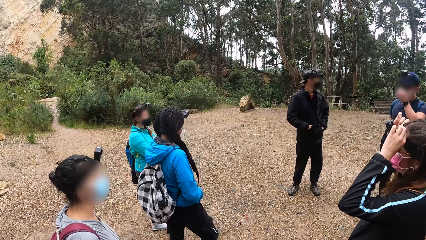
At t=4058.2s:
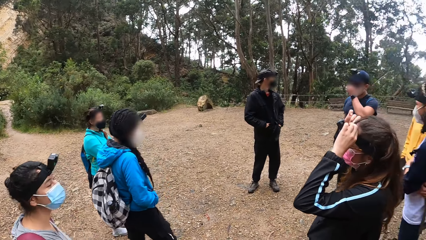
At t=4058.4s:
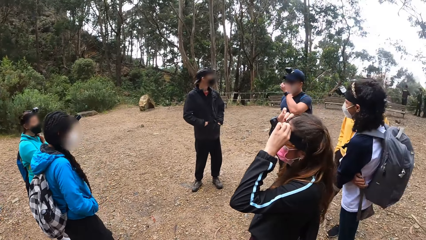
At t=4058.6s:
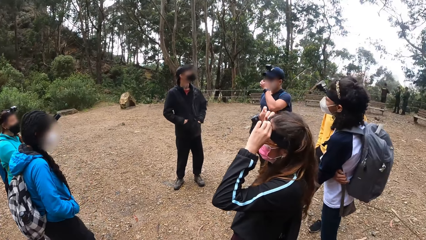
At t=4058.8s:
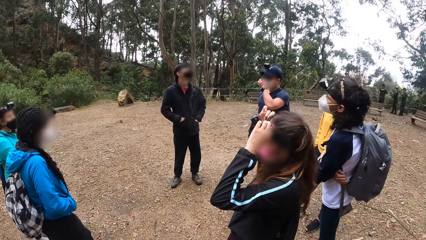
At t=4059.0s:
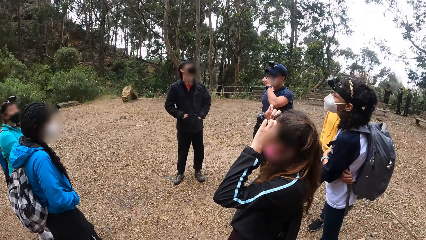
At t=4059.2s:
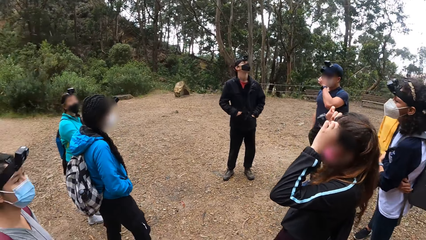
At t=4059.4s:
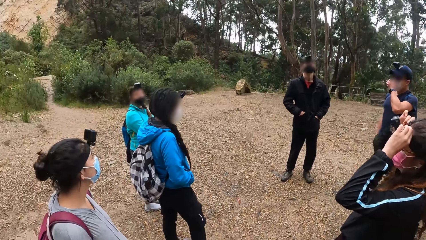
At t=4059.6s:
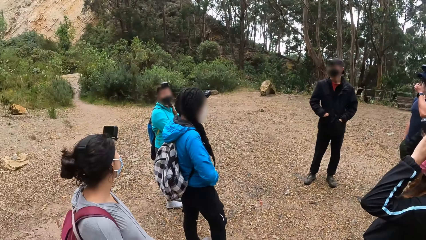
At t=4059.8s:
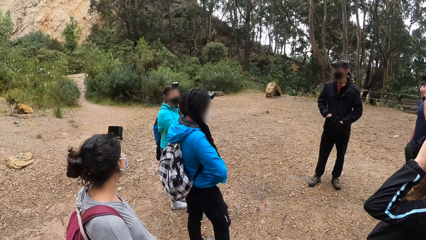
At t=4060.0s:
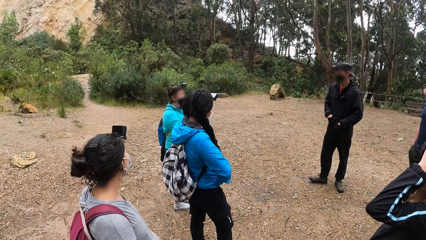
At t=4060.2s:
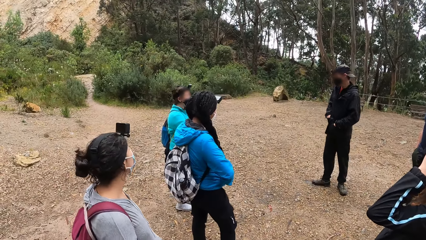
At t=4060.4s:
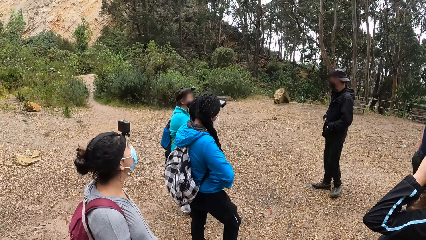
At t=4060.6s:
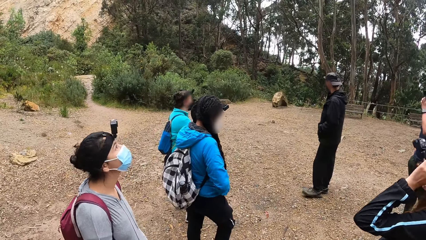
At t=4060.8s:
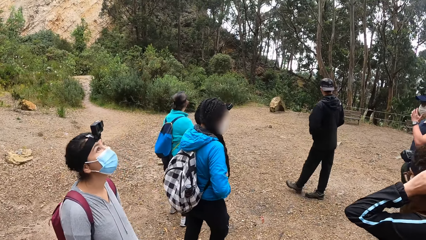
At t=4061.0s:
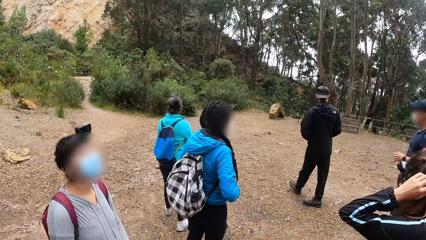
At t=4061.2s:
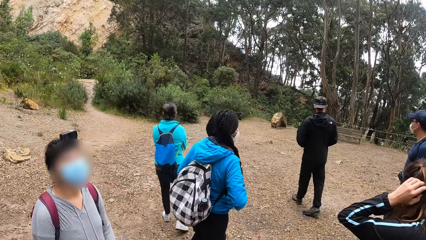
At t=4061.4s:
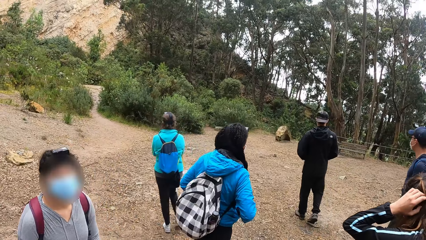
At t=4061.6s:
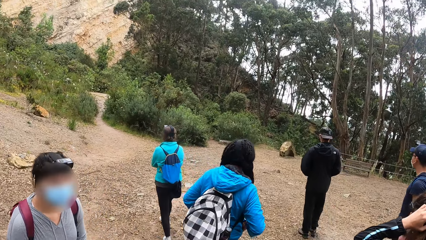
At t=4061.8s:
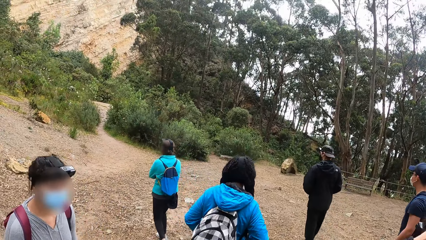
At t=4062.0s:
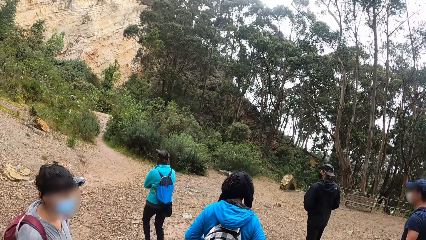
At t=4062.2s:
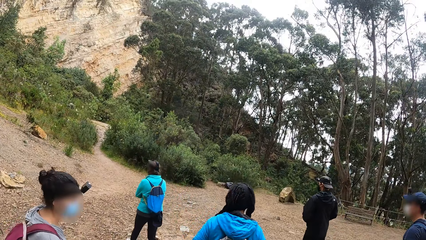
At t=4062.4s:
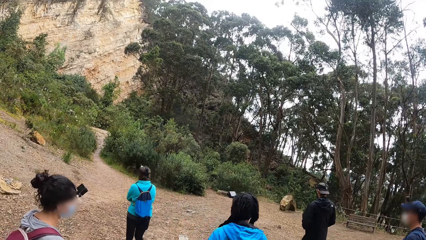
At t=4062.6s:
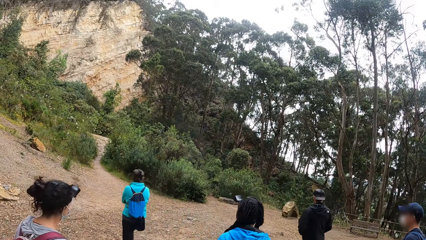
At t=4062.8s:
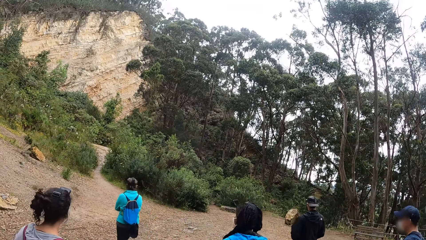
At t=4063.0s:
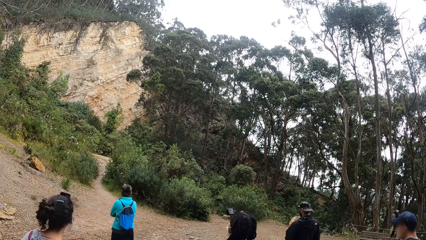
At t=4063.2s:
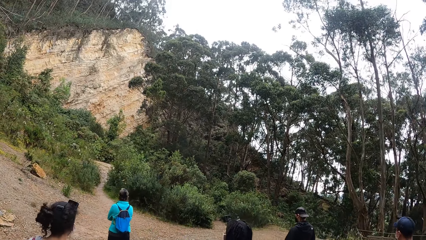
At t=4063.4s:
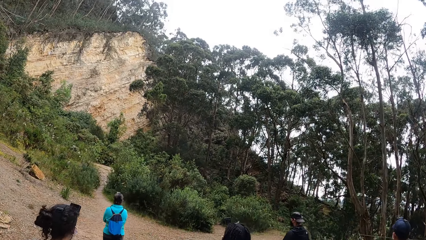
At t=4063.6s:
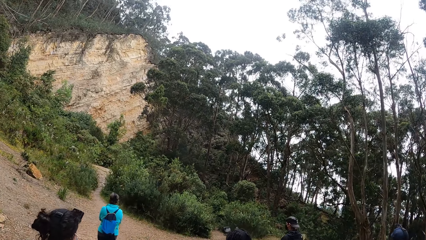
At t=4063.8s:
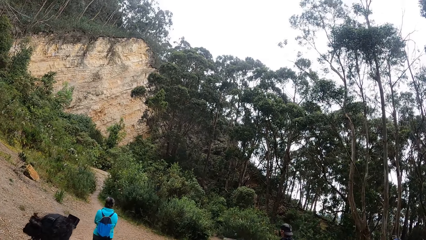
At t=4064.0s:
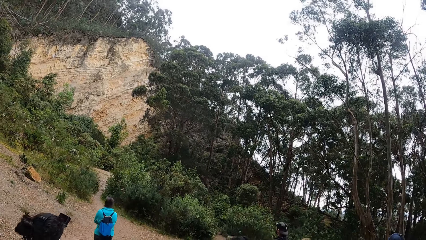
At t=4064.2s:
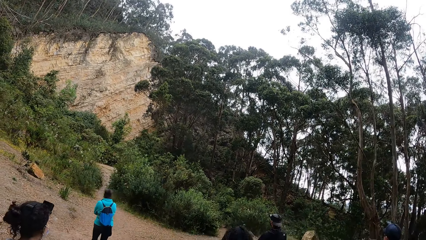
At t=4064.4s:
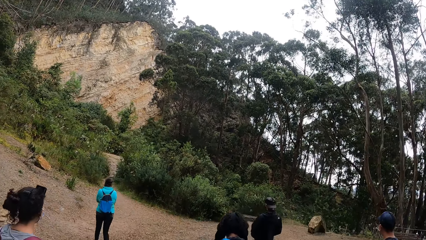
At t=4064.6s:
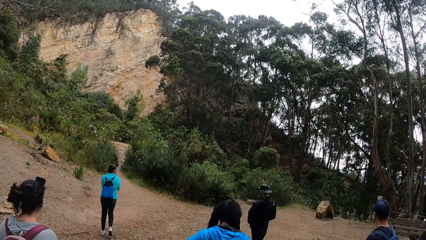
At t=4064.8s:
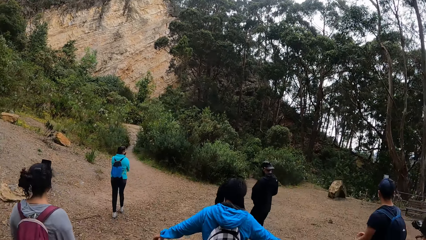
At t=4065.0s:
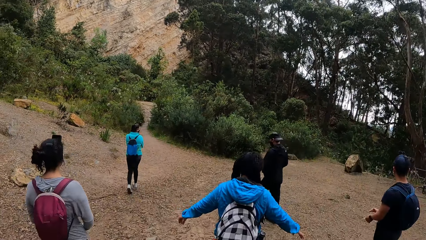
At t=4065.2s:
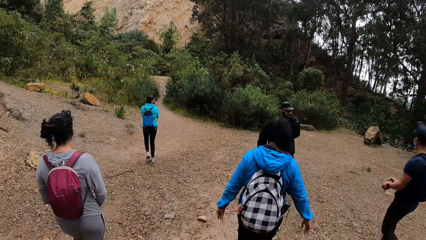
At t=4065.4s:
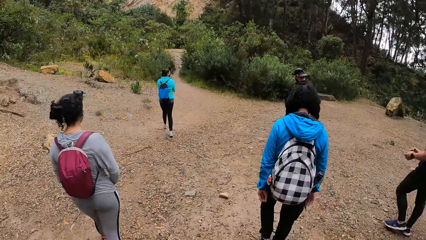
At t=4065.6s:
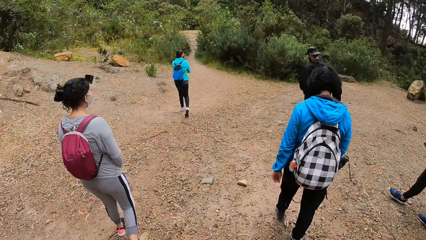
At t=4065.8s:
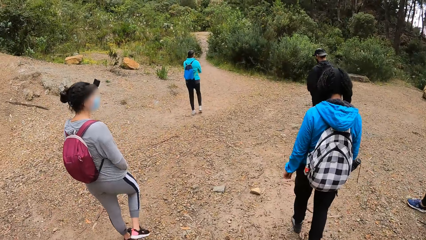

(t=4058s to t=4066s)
A person touches the face. The camera wearer walks forward in the forest.

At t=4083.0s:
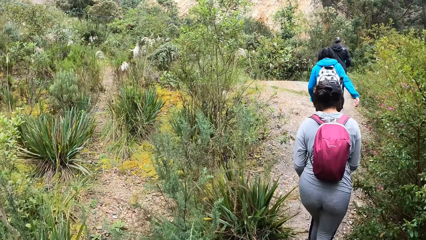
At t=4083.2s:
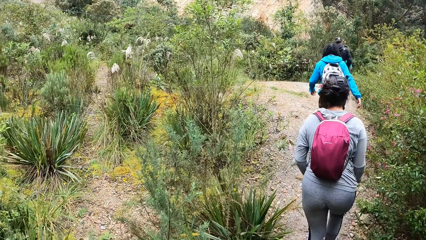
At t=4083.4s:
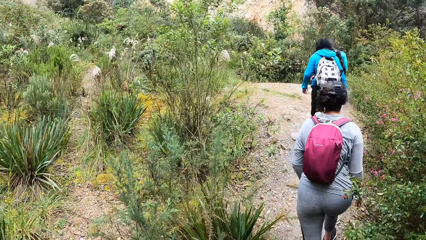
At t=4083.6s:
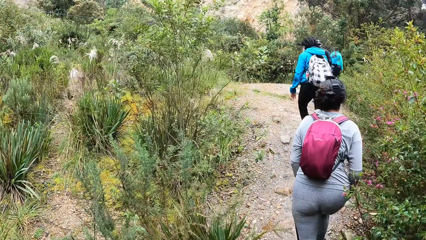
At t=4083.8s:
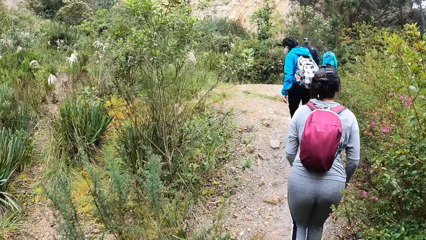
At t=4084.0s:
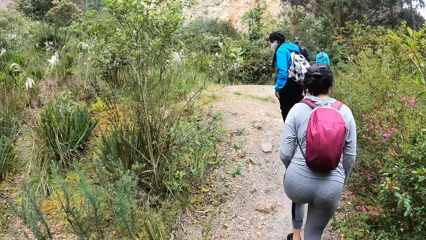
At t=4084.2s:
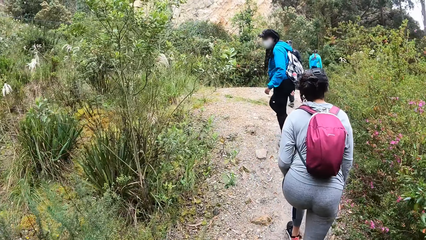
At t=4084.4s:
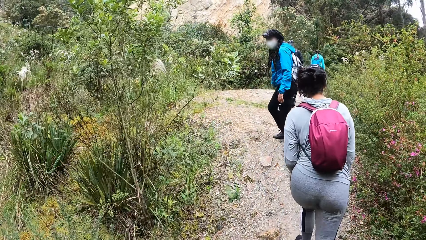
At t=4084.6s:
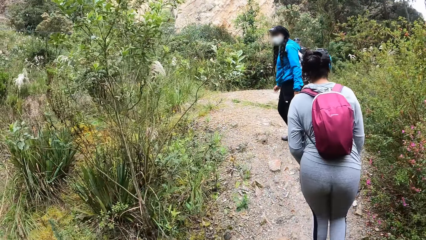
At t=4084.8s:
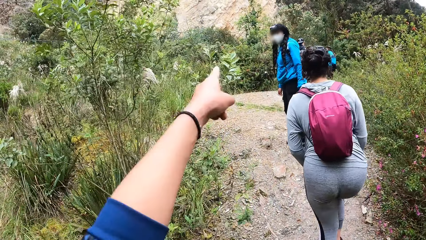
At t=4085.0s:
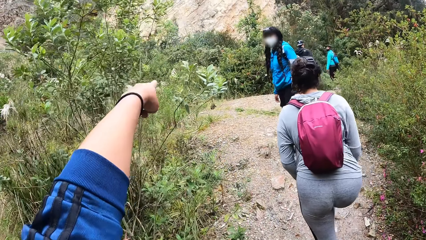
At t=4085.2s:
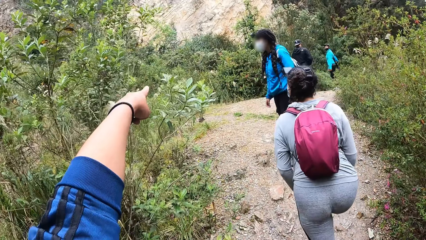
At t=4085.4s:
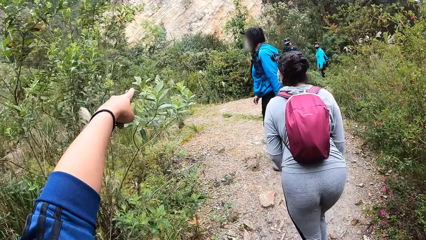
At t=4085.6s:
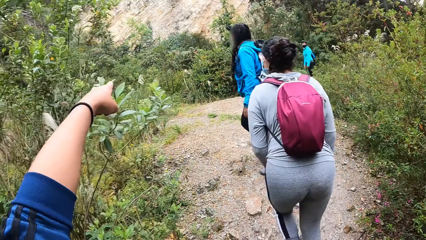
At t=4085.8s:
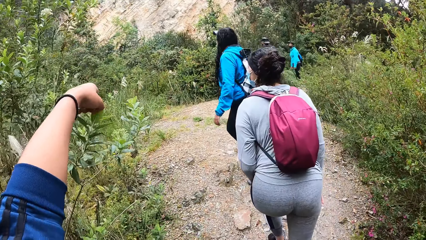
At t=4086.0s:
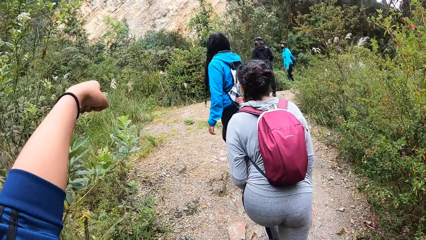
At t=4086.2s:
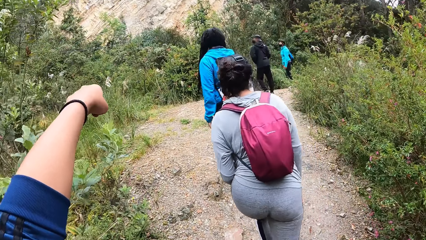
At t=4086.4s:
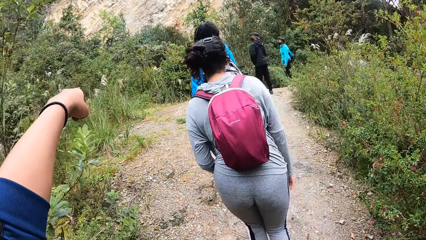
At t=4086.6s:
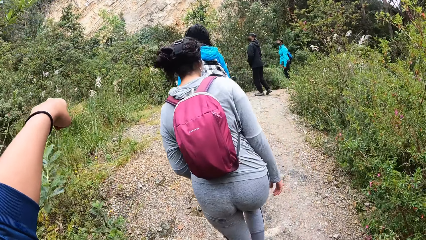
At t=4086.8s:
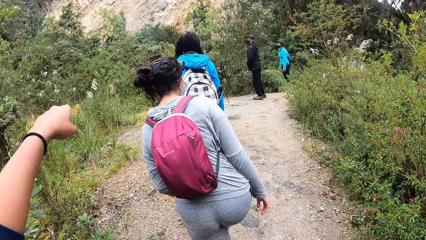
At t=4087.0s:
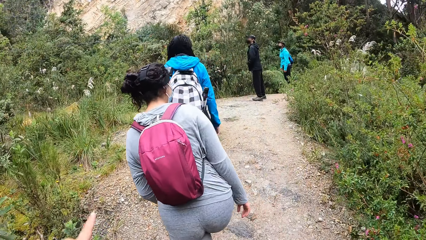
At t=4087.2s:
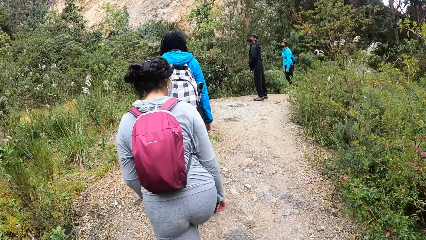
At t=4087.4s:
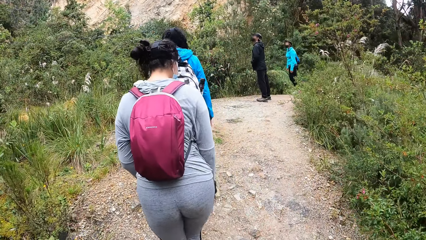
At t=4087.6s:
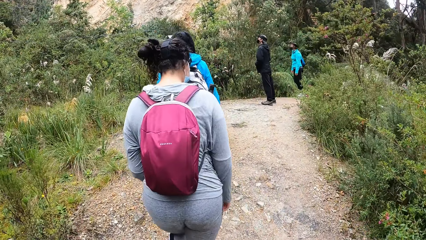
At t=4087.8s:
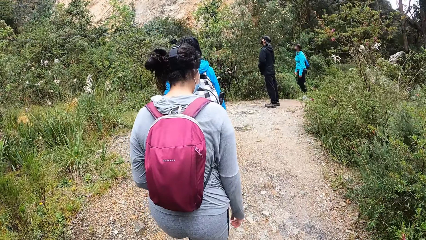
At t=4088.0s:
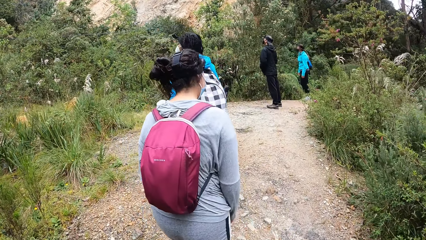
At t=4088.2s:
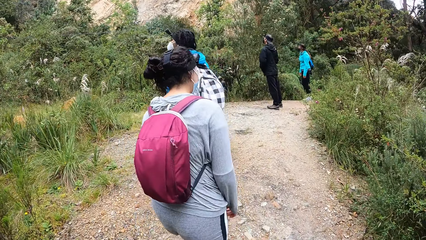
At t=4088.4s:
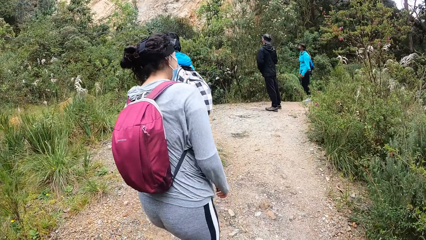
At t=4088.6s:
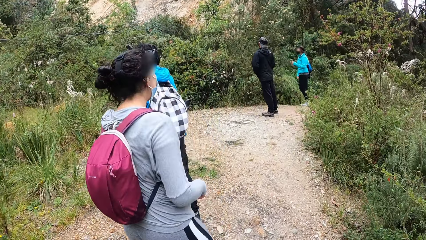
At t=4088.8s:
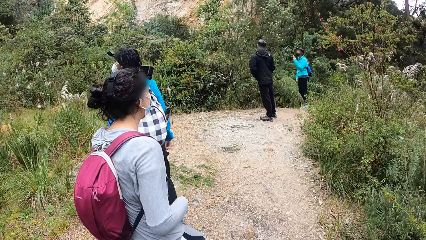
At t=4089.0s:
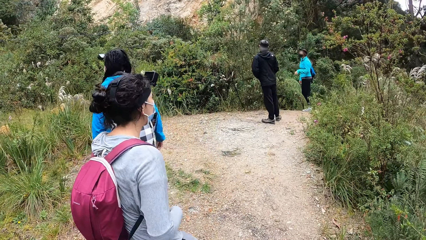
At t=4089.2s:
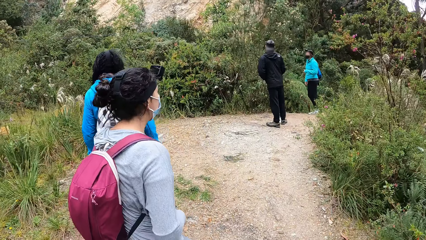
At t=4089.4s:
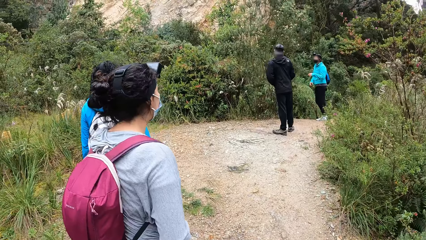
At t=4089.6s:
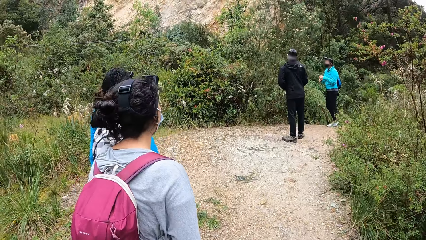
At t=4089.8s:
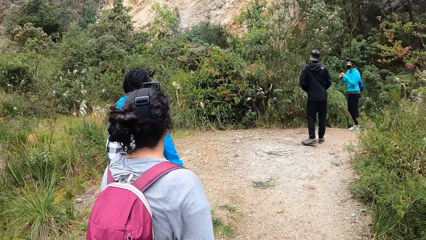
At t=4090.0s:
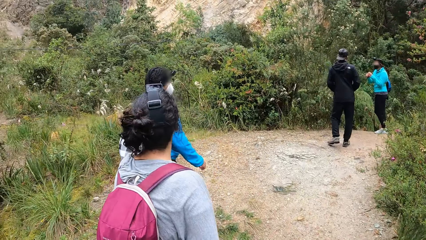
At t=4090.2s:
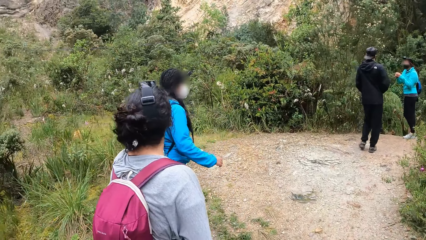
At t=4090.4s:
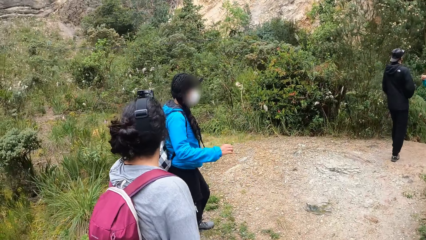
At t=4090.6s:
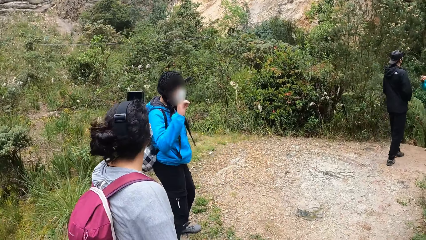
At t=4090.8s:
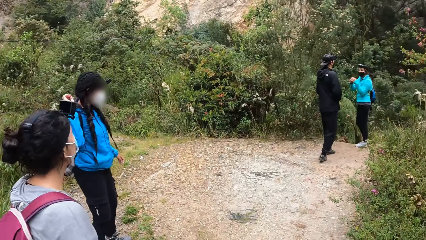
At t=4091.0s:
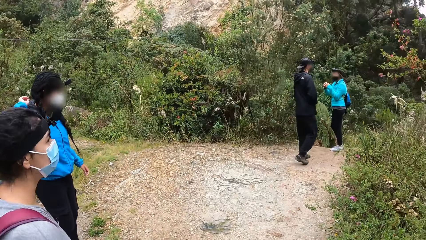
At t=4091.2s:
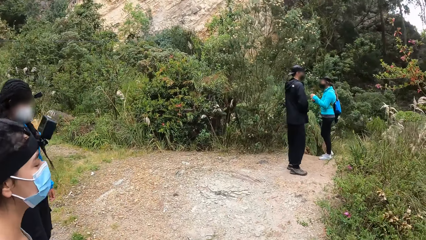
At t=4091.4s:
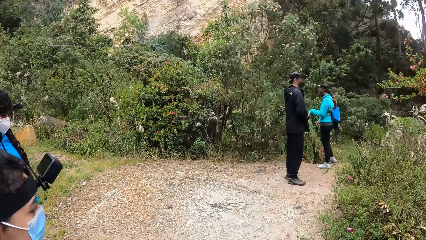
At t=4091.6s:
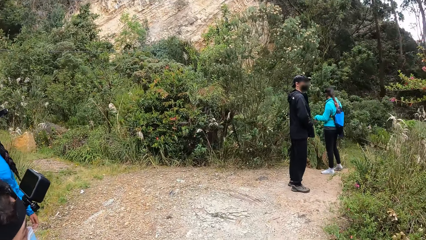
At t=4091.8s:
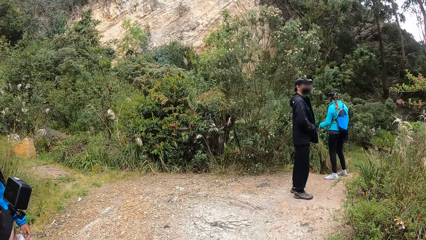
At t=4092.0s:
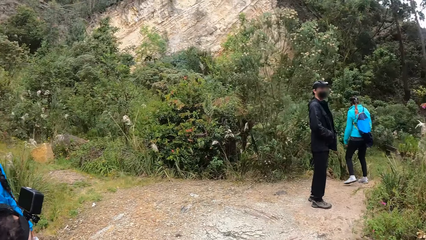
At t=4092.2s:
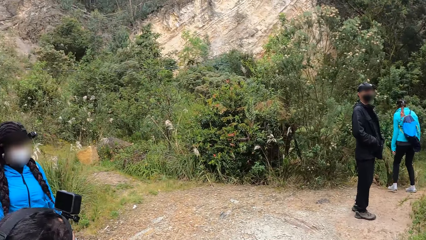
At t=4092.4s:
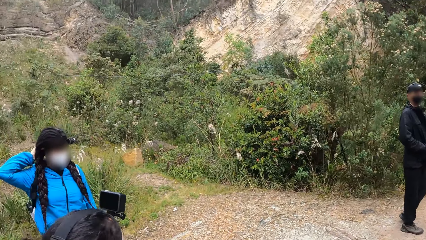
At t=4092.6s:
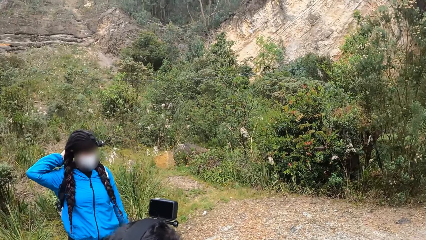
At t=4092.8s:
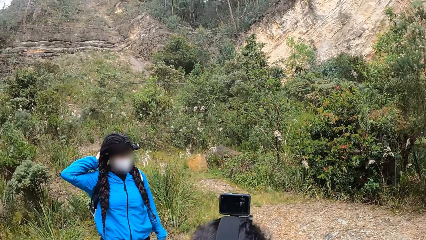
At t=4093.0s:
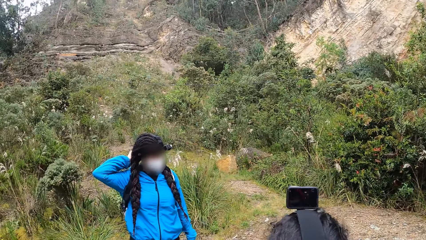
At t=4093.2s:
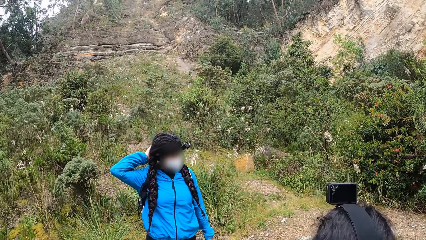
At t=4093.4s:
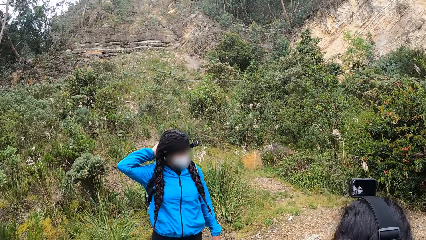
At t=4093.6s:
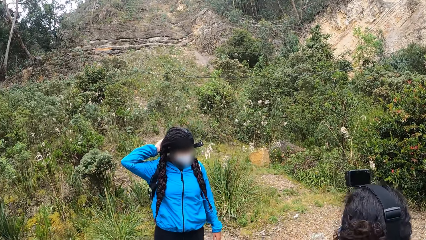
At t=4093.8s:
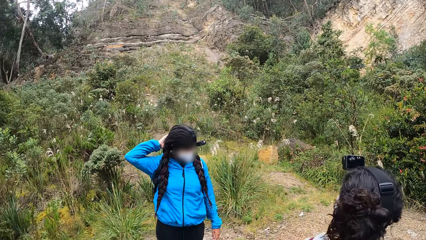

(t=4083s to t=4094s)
The camera wearer gestures to a woman with his left hand. He points at something. He walks along the path. The woman scratches her head with her right hand.
